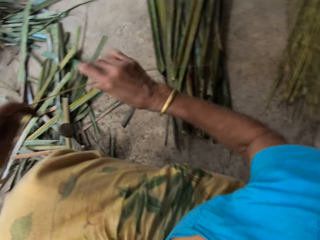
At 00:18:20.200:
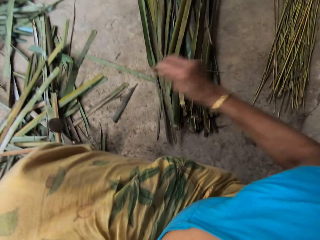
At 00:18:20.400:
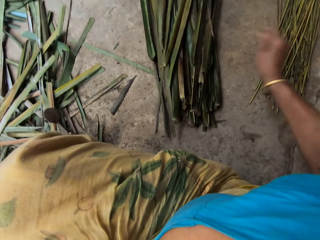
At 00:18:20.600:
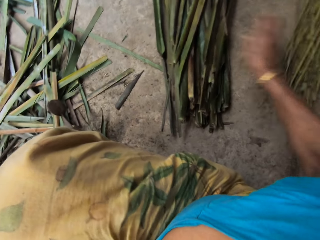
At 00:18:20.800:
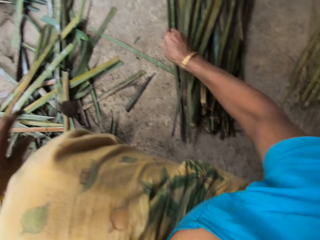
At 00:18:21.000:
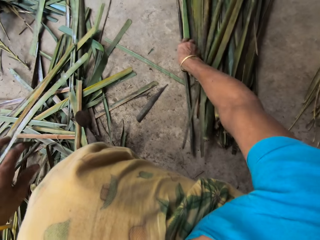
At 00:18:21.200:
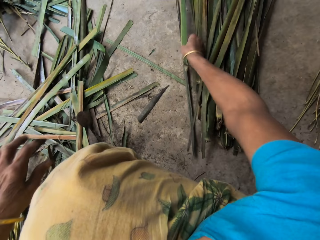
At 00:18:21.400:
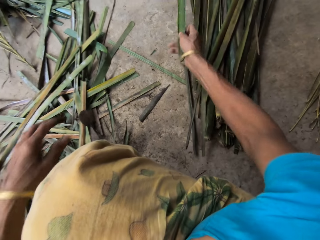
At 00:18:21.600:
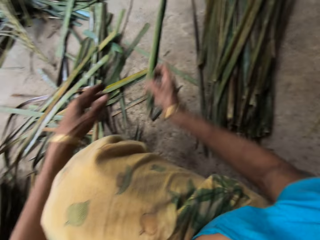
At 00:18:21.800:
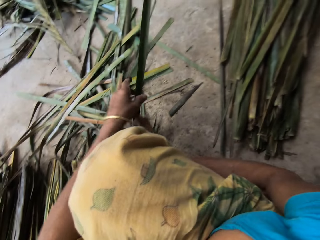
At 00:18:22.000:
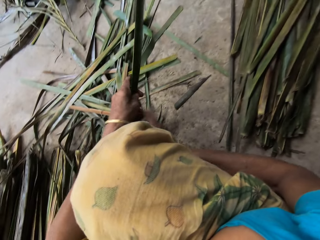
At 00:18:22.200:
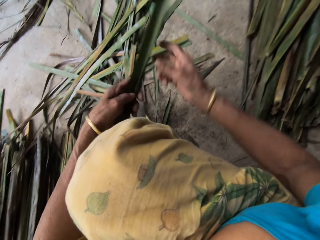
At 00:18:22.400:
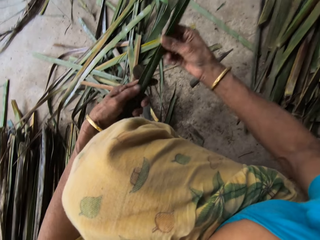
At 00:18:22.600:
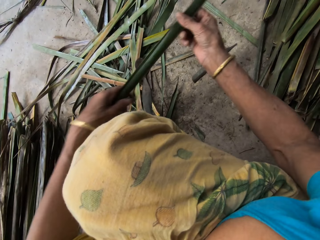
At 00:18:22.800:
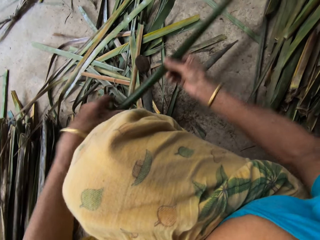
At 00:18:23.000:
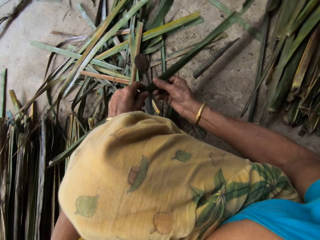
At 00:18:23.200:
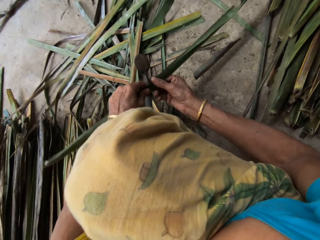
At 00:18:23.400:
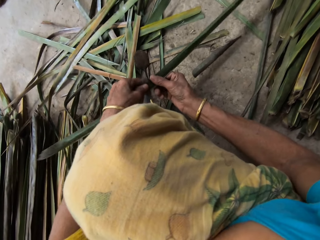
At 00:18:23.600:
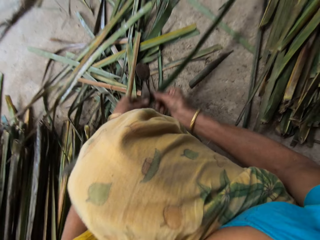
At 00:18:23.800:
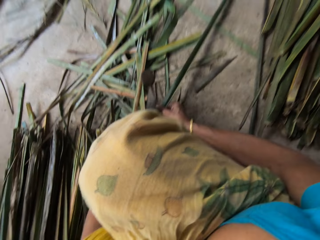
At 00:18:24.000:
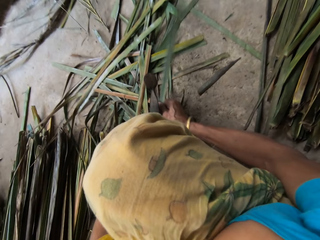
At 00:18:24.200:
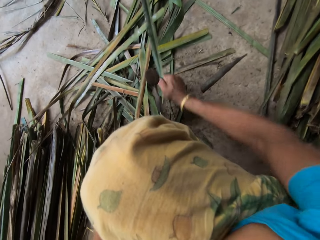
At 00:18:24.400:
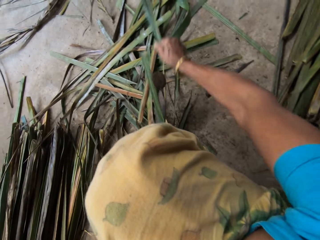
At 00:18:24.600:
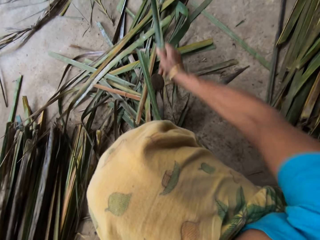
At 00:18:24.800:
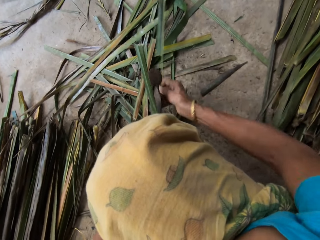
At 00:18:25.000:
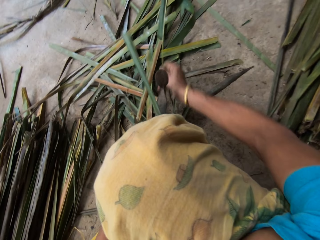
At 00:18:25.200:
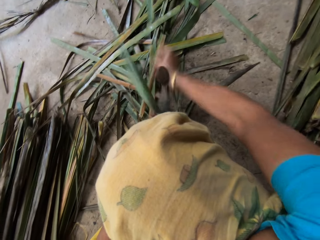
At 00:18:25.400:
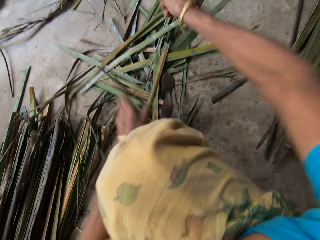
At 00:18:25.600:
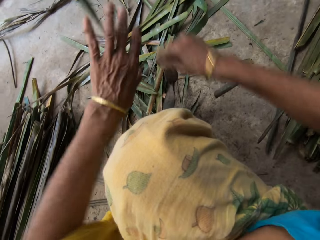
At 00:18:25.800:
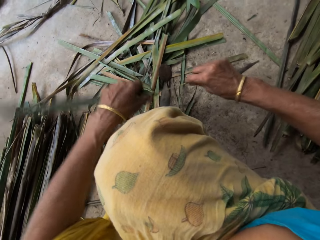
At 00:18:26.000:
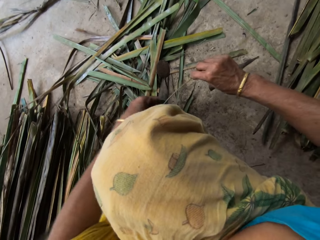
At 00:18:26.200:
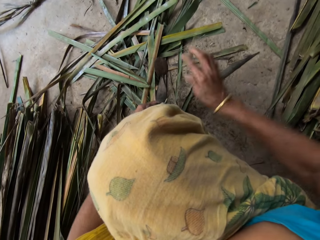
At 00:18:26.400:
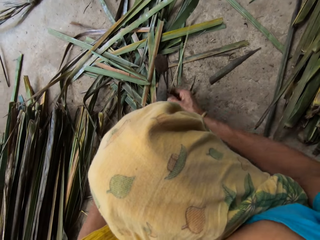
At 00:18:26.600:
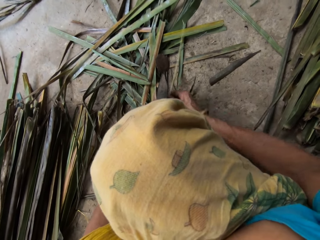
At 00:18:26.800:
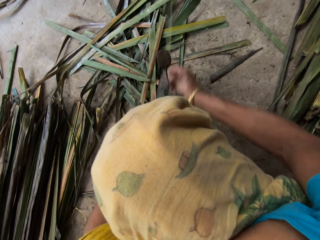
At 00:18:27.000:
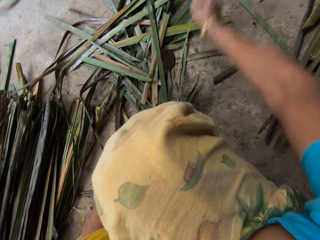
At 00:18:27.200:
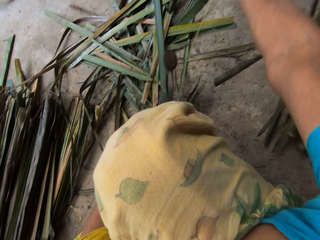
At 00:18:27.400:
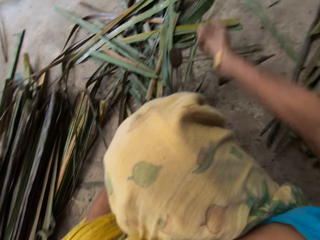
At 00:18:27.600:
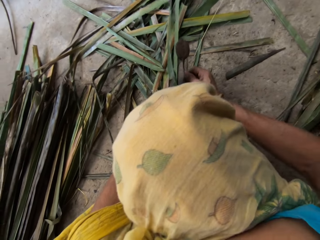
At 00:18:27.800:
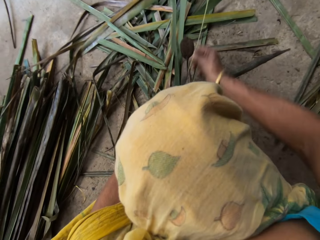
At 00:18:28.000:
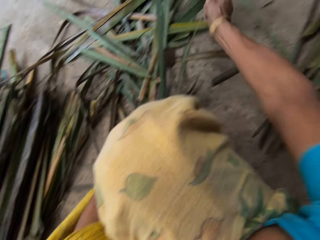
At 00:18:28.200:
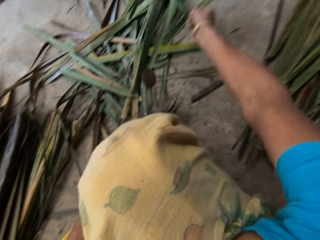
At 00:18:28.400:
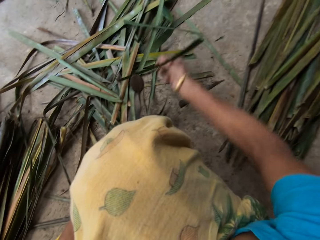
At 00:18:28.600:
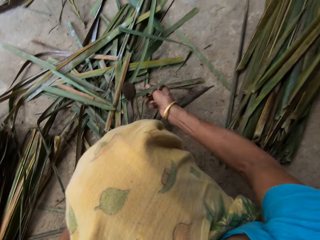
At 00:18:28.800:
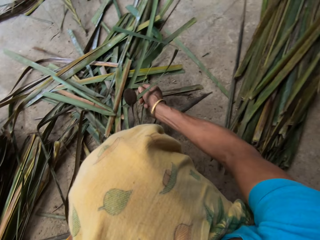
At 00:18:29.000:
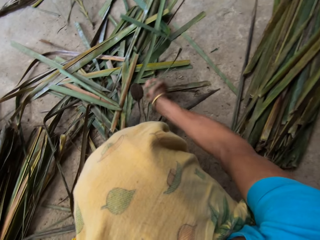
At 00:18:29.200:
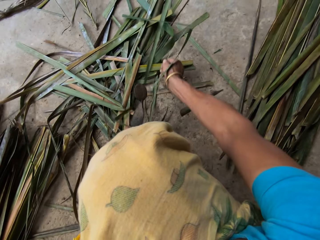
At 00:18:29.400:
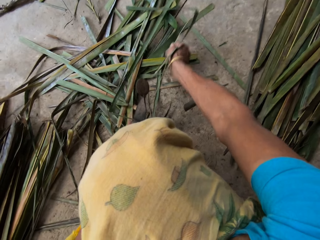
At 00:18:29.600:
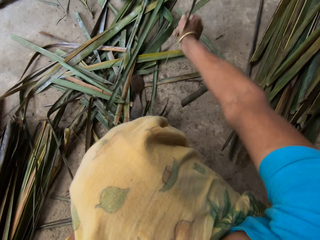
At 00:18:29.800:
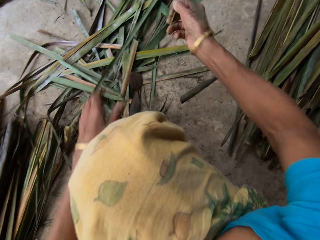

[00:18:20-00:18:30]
The camera wearer drops the broom stick on the floor with the right hand. They pick up the palm frond or papyrus reed from the floor with the right hand and hold it with both hands. They break the palm frond with both hands. They tear the papyrus reed with a cutting object. They remove the broom stick from the palm frond with the right hand.

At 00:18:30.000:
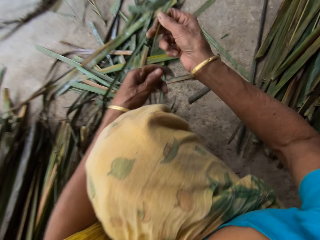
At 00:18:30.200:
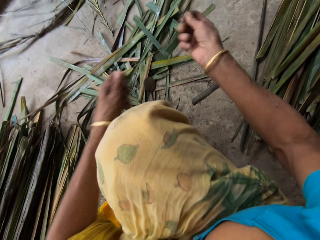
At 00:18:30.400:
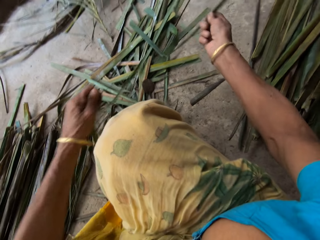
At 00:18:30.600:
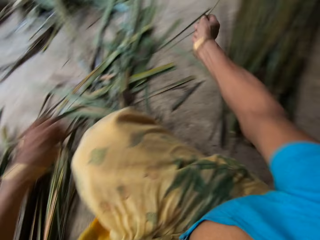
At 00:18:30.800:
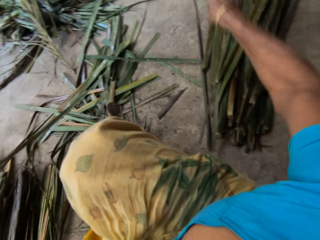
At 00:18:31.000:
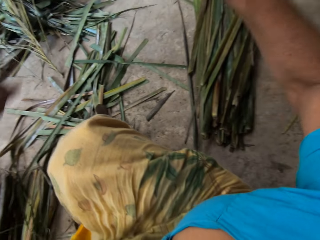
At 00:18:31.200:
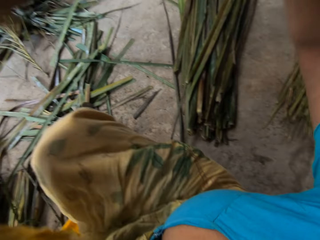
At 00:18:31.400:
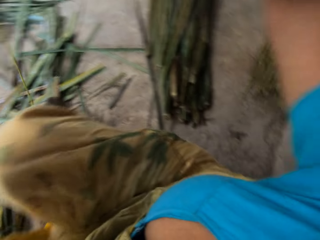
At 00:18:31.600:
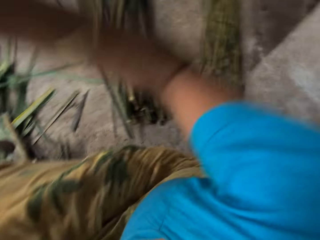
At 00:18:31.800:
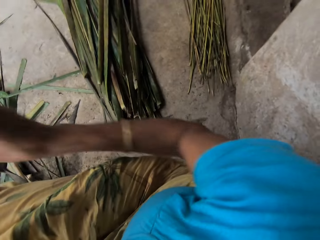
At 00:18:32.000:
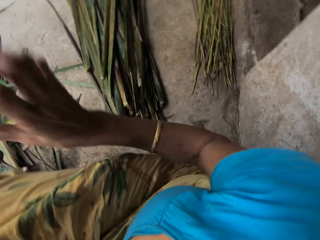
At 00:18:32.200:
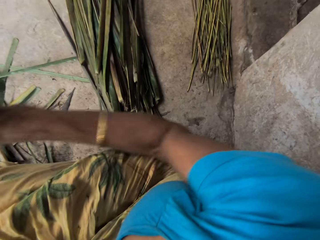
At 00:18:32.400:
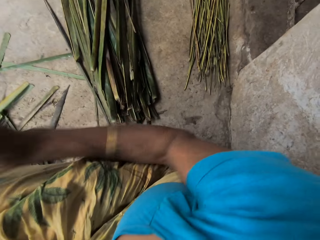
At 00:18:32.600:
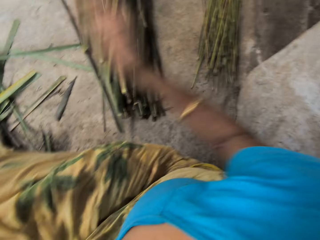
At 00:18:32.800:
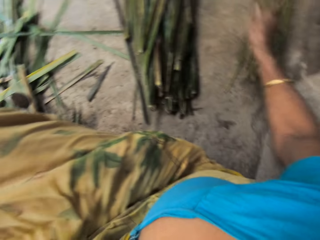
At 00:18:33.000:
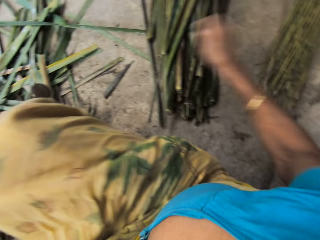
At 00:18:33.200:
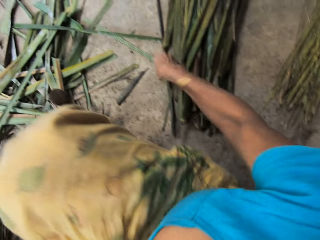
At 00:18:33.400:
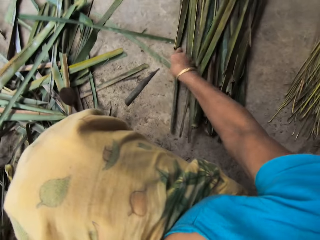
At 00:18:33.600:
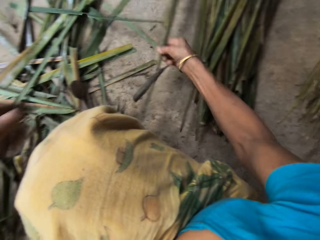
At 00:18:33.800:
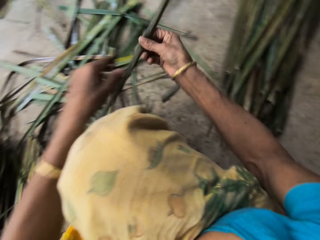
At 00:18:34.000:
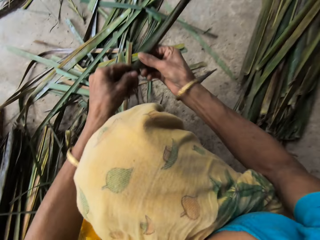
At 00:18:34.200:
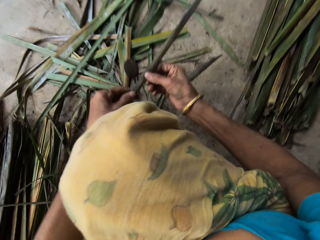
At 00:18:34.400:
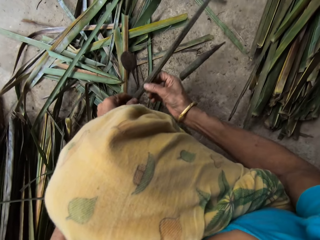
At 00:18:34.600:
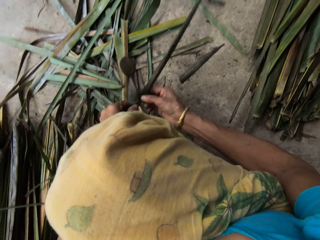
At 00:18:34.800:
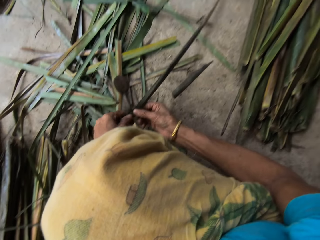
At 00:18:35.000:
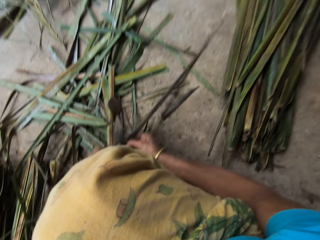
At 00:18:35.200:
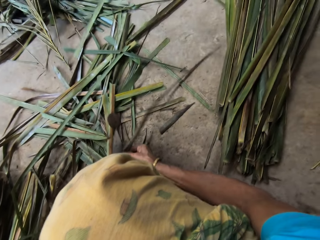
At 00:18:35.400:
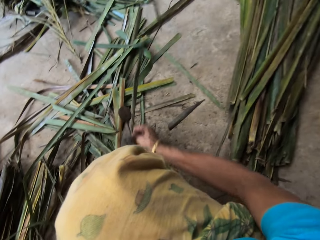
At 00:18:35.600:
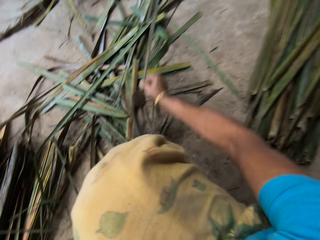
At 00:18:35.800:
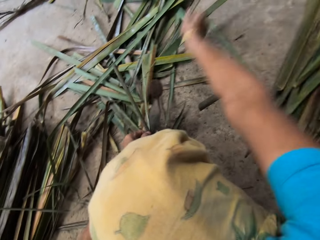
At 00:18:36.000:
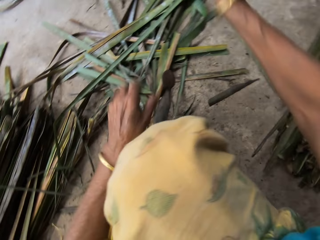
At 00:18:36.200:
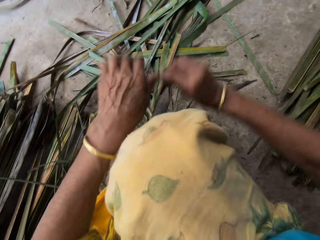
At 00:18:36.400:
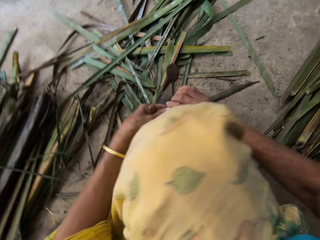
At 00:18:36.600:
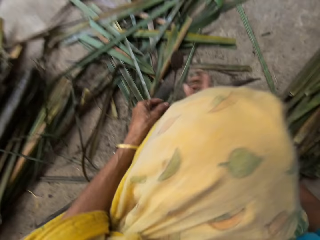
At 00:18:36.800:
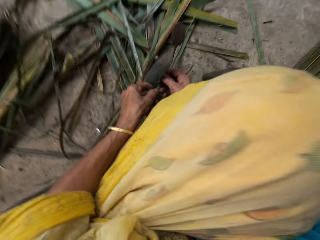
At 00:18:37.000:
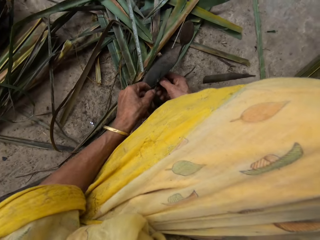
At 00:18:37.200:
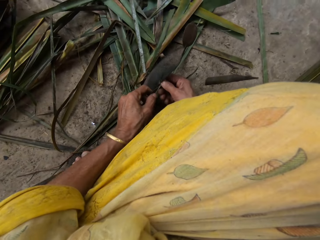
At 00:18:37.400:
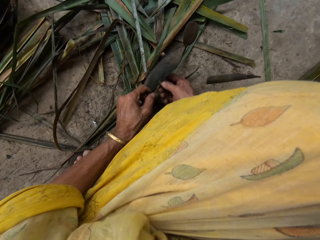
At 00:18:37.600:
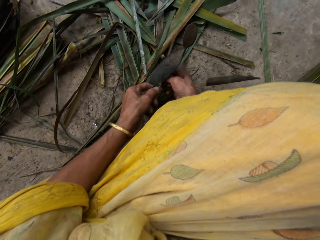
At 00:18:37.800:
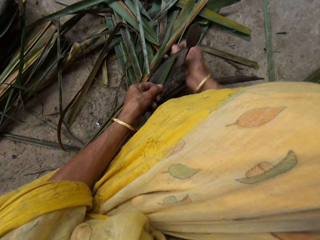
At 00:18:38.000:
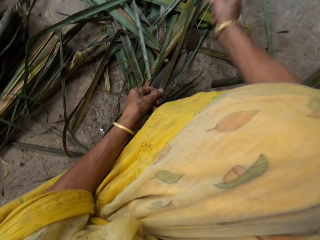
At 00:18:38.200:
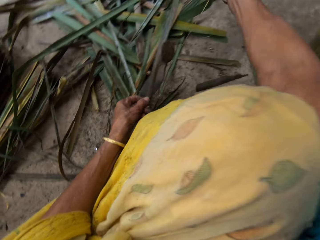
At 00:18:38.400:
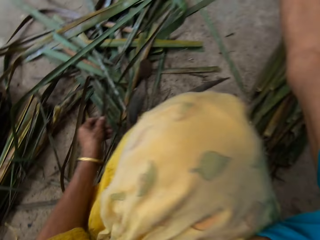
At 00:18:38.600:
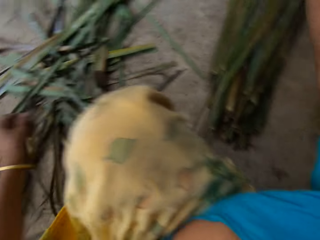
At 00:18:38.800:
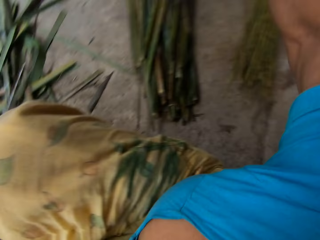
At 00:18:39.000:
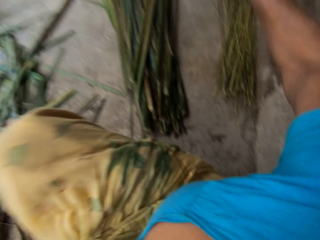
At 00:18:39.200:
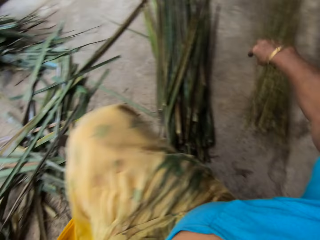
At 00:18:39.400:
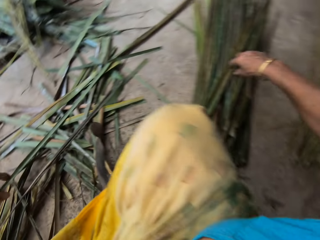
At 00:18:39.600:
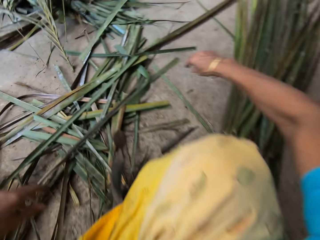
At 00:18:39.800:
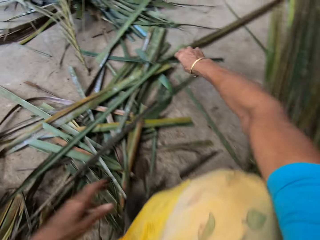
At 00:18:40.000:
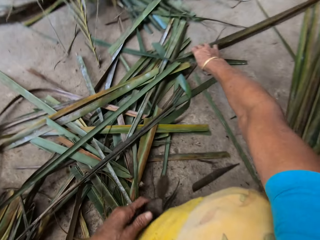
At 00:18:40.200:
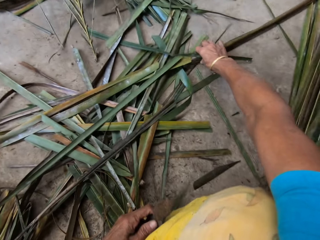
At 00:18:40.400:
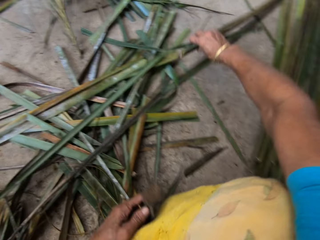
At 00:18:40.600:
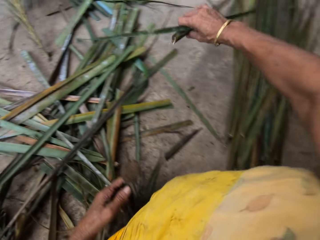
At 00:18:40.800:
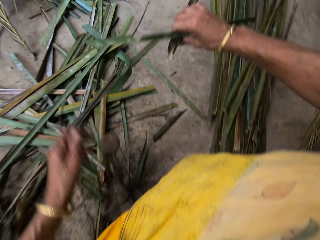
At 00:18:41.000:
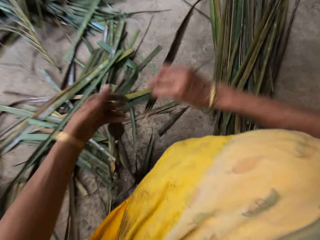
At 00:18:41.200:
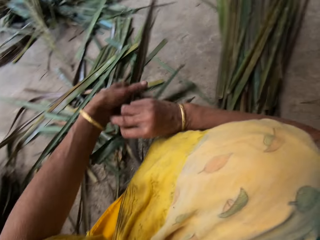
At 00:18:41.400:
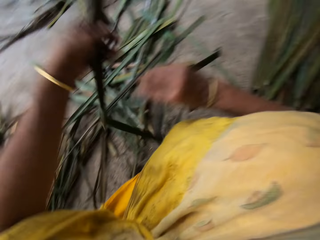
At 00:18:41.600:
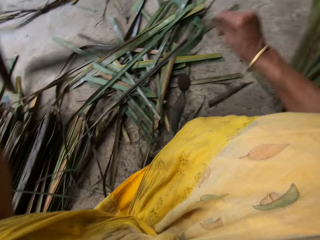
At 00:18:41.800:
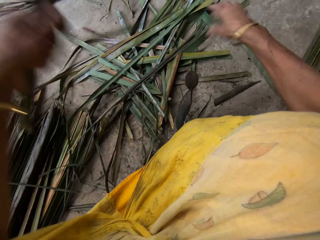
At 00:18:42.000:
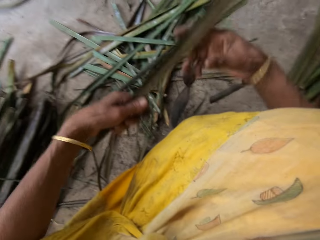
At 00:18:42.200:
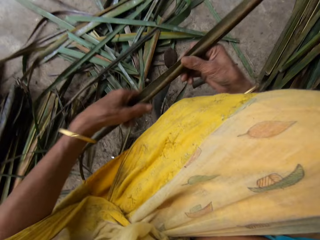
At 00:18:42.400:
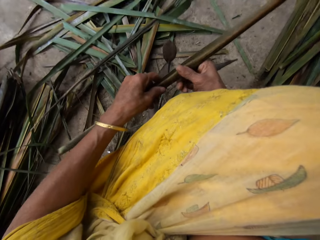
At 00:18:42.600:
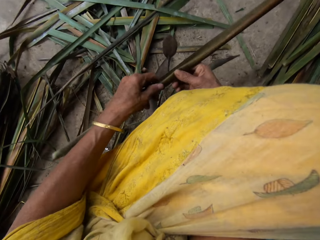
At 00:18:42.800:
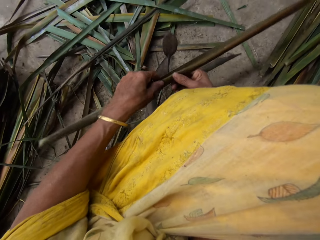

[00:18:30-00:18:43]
The camera wearer drops the broom stick on the floor with her right hand. She picks up the palm frond or papyrus reed from the floor with her right hand and holds it with both hands. She breaks the palm frond with both hands. She tears the papyrus reed with a cutting object. She removes the broom stick from the palm frond with her right hand. She drops the broom stick on the floor with her right hand. She picks up the palm frond from the floor with her right hand. She holds it with her hand. She drops a leaf on the floor with her right hand.
